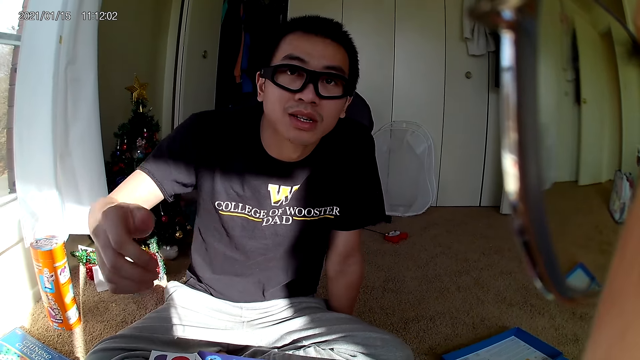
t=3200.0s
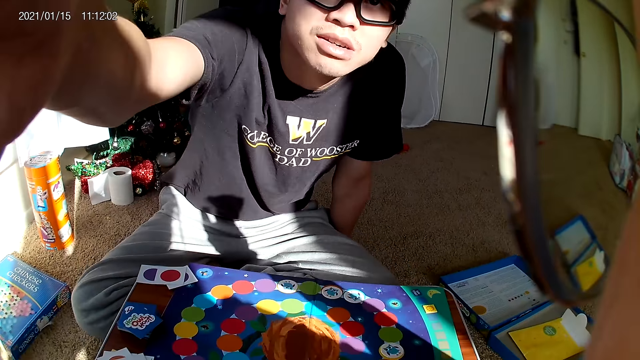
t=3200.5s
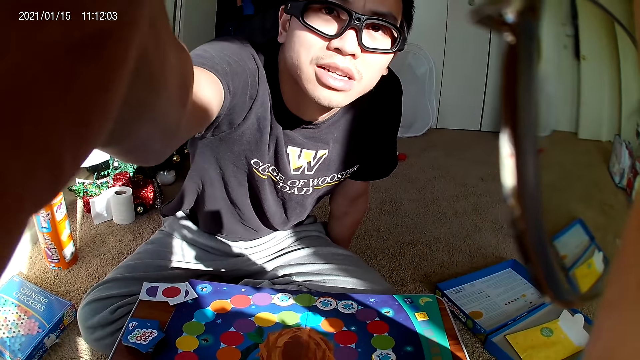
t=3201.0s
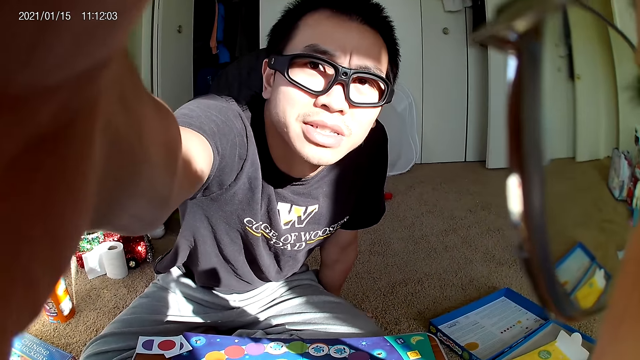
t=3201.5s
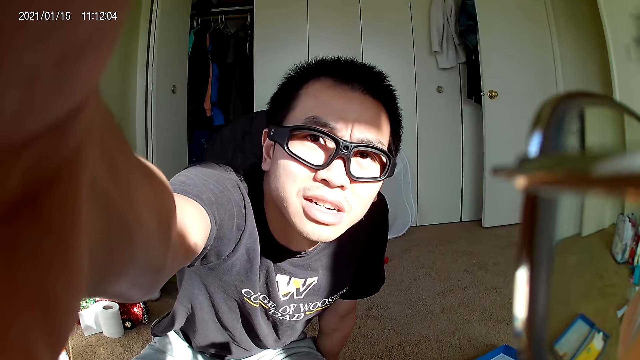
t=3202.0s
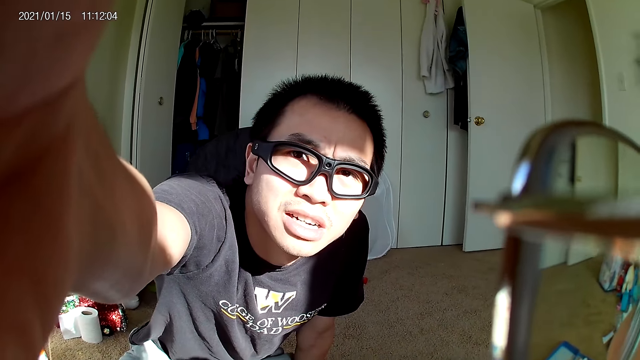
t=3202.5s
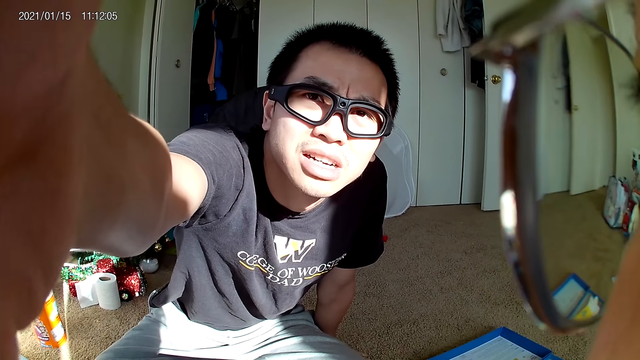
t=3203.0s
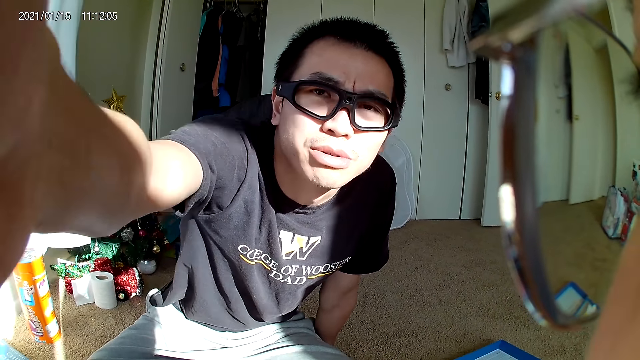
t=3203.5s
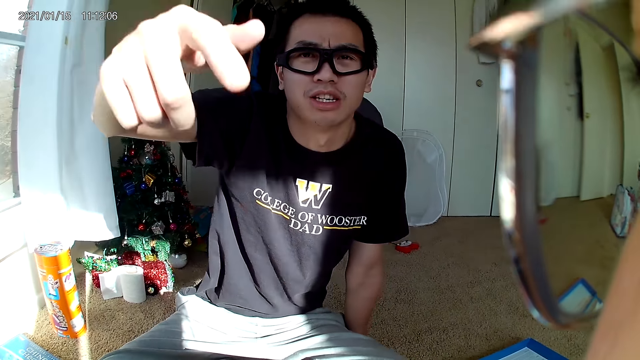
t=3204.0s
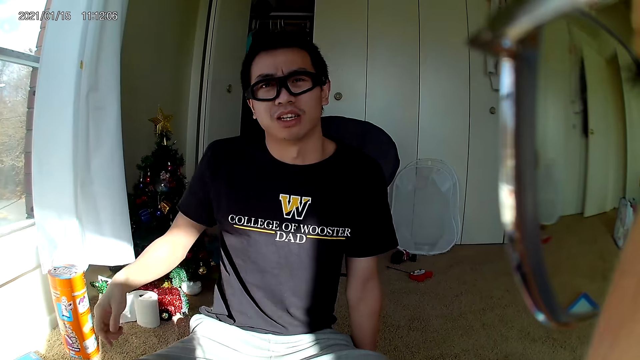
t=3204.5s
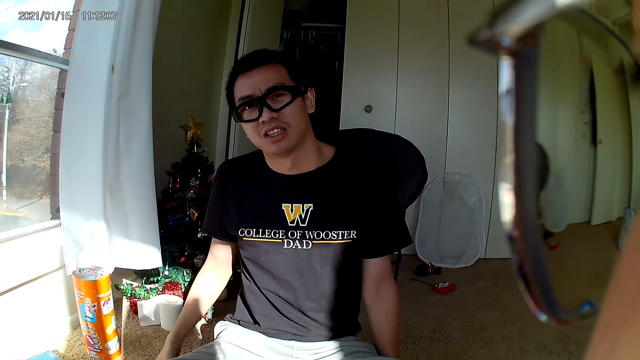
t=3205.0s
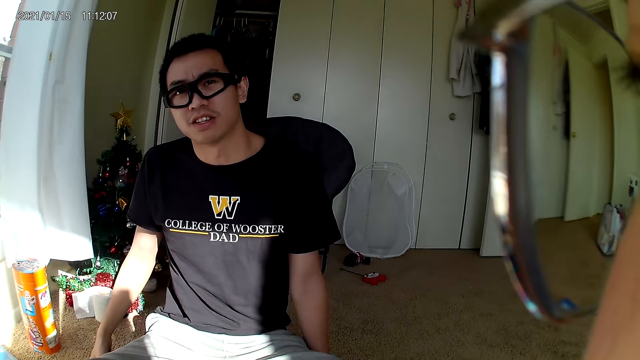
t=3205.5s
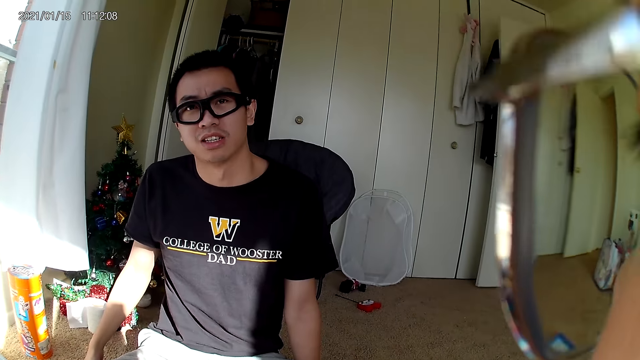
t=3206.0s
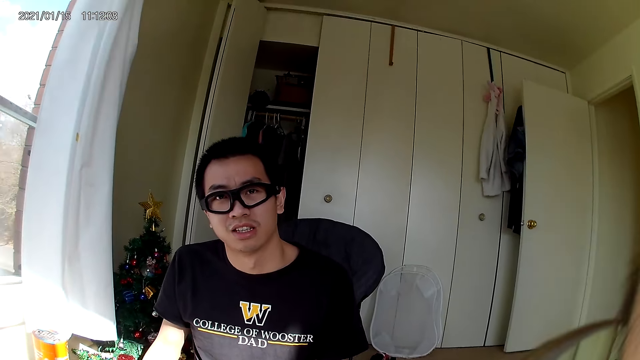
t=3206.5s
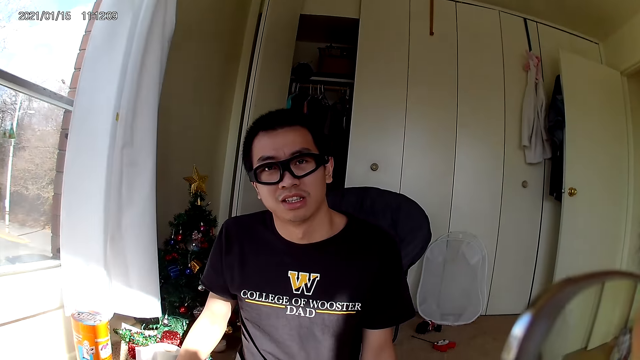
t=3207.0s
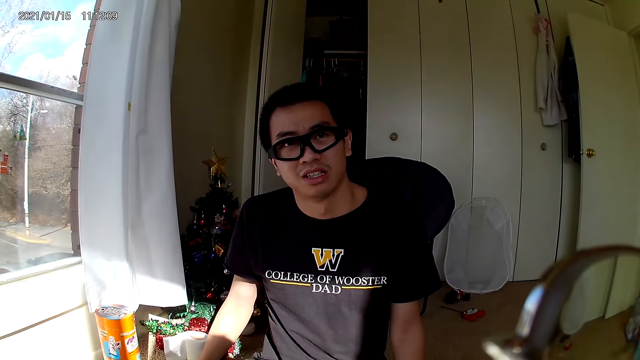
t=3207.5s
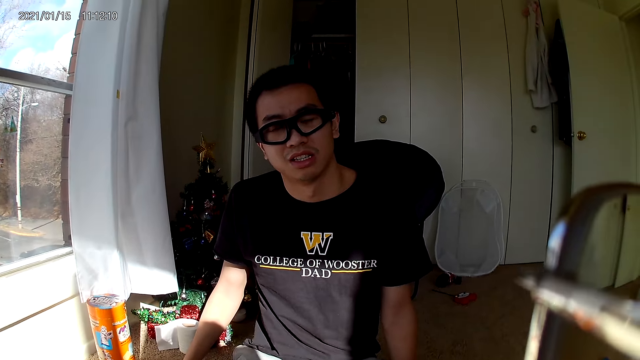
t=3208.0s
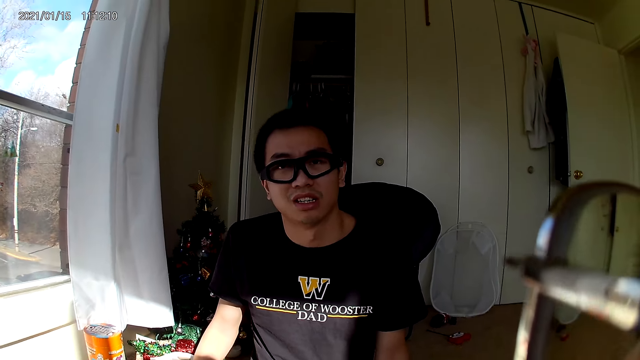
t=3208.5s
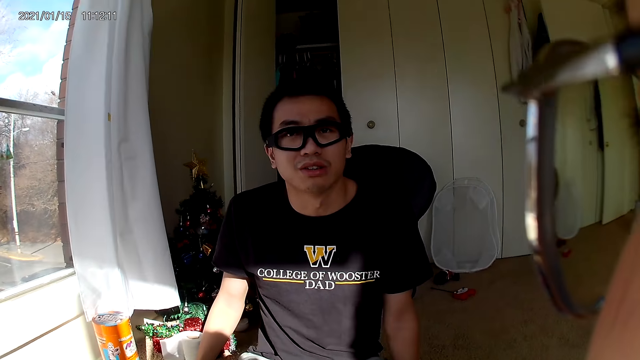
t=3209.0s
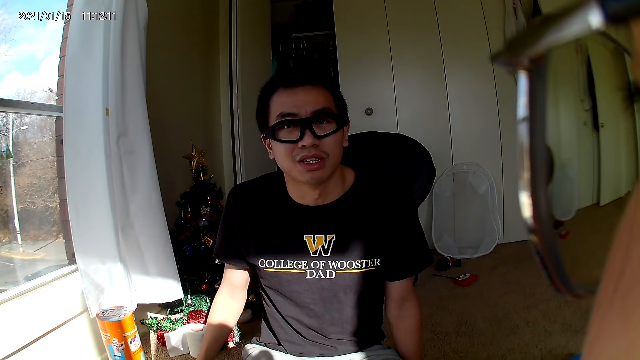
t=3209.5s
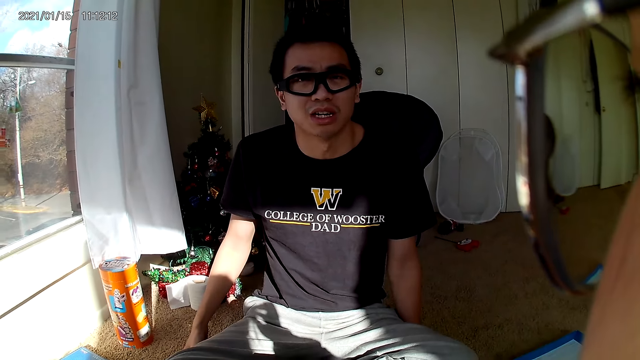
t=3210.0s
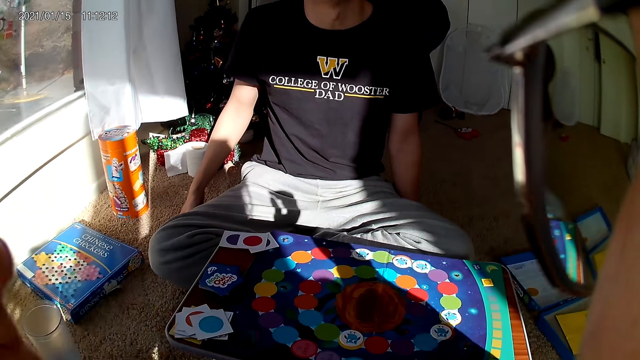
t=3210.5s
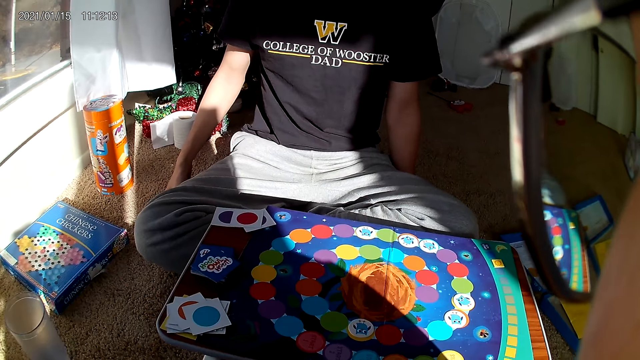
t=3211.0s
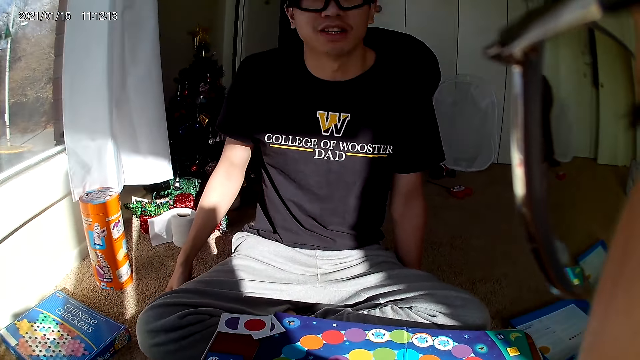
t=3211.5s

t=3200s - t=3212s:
A man stretches his right hand. The man drops his hand.

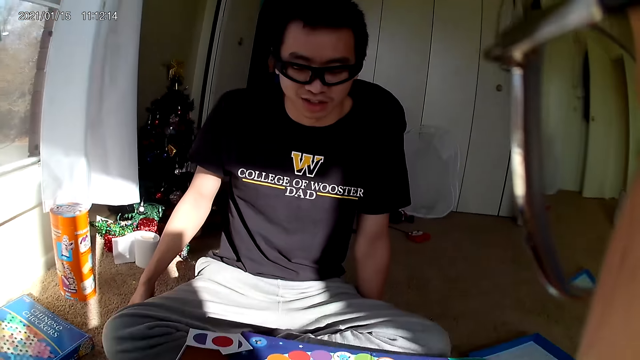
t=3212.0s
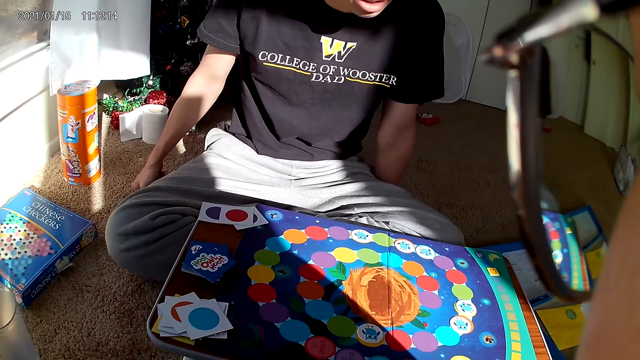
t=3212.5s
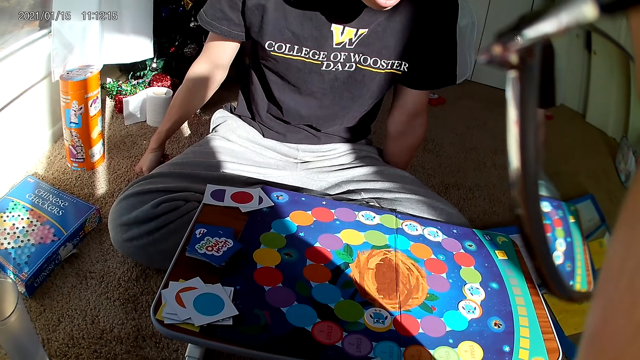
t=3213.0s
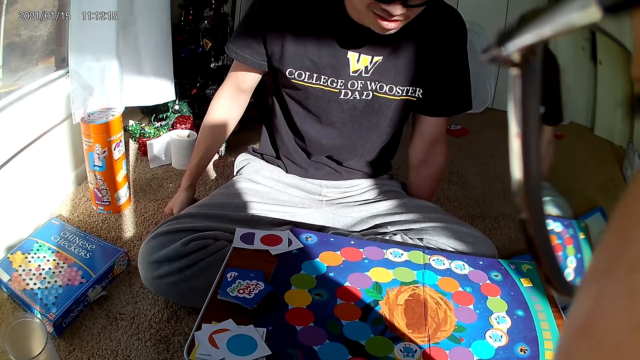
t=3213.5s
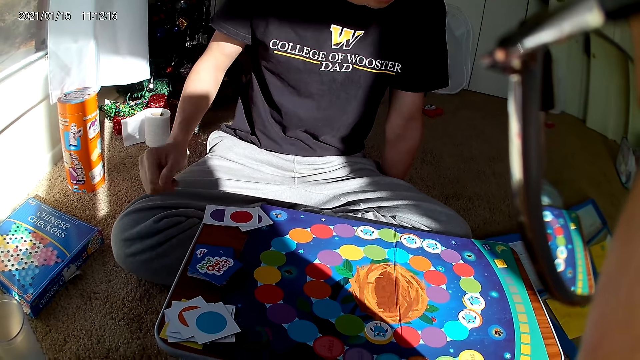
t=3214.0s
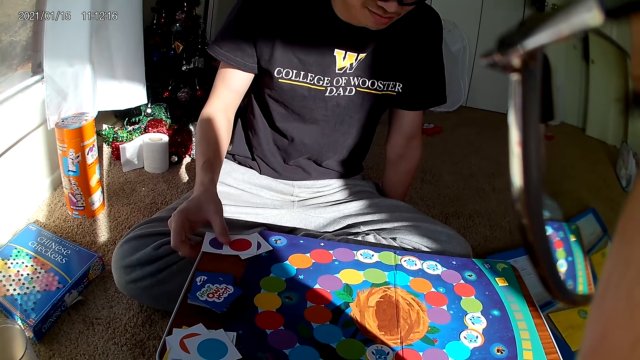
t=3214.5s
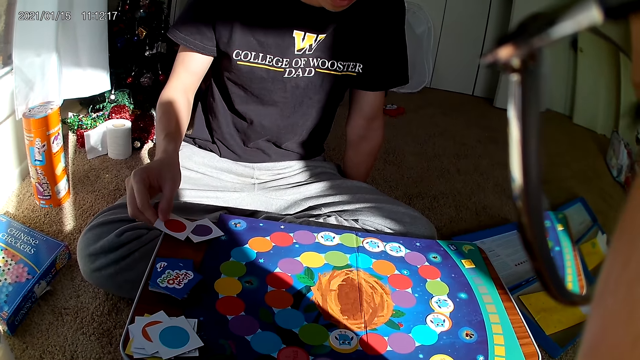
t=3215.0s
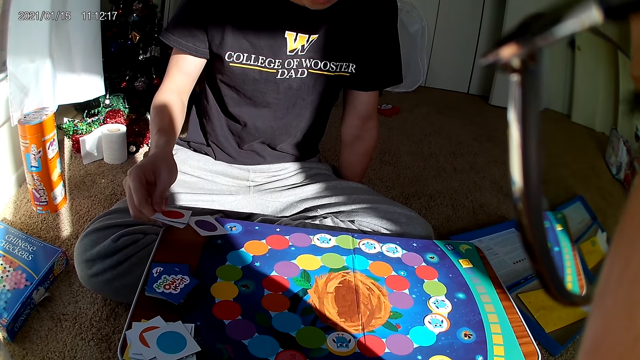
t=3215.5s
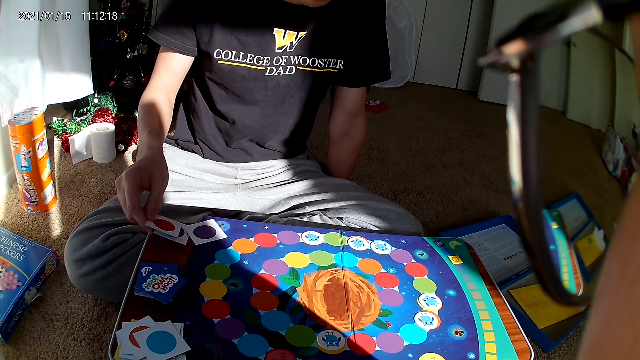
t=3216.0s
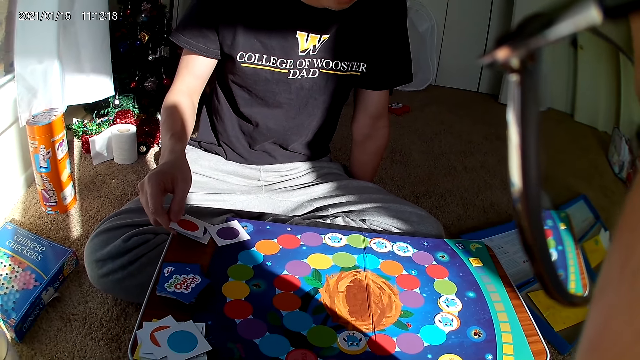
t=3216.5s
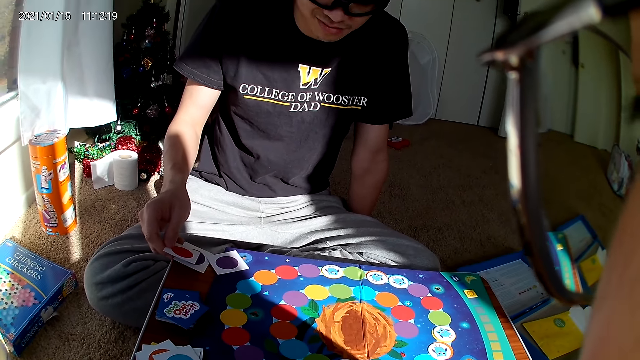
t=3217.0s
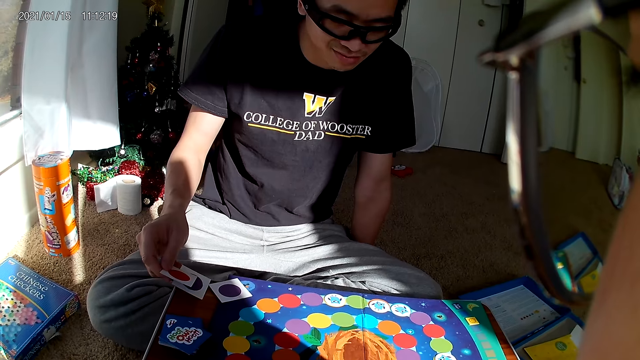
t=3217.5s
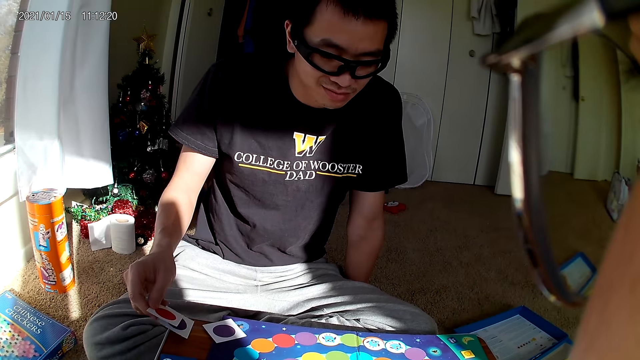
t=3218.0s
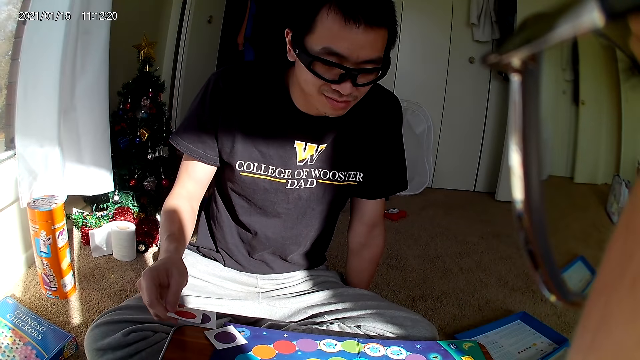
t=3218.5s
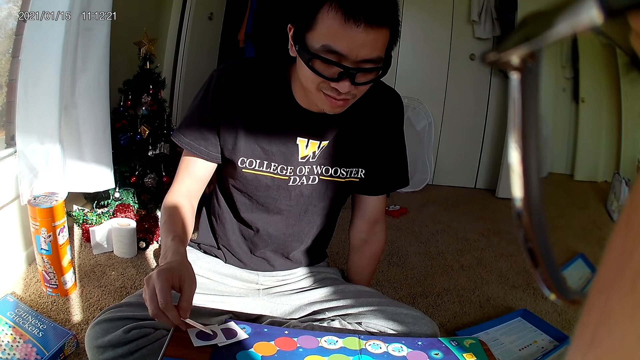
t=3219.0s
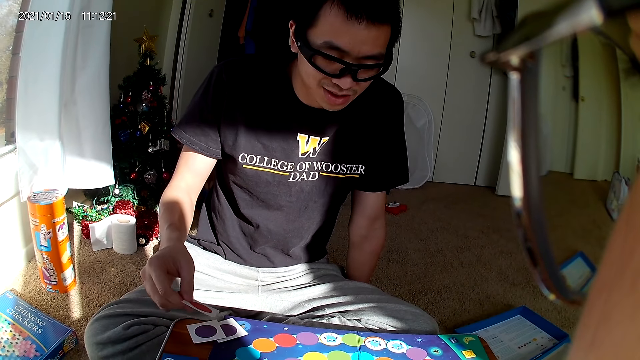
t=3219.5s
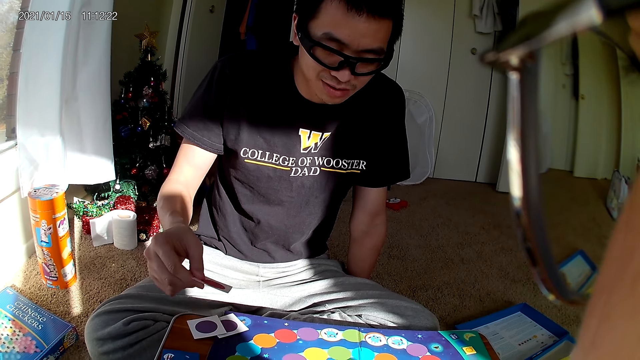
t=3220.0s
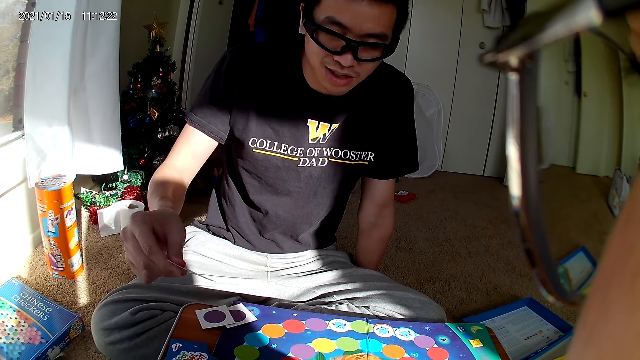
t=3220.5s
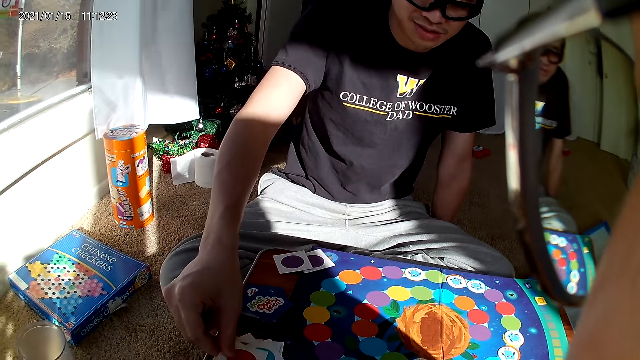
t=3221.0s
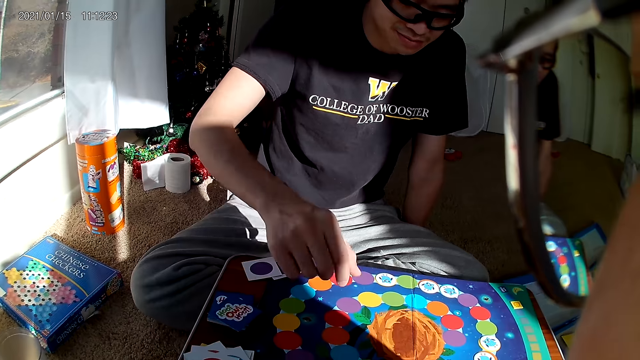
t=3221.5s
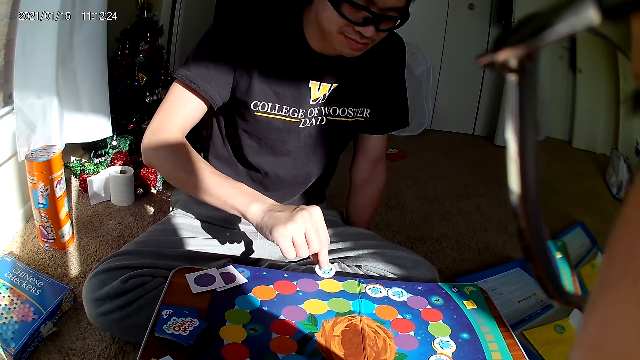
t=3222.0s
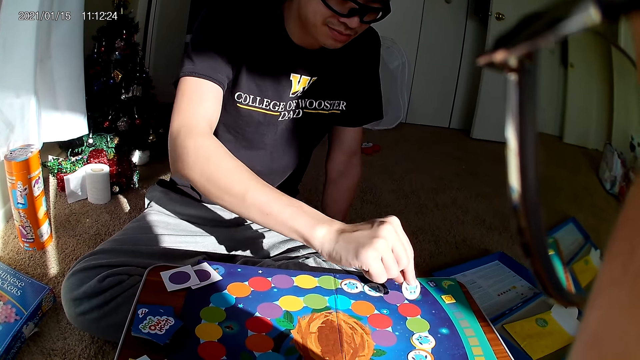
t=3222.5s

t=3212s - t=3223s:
A man holds playing cards. The man picks a card from the board with his right hand. The man drops the card on the board with his right hand. The man picks a card from the board with his right hand and holds a scrabble.
